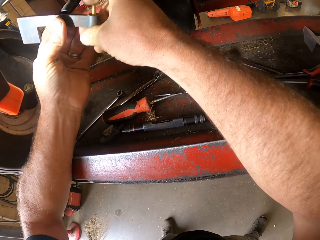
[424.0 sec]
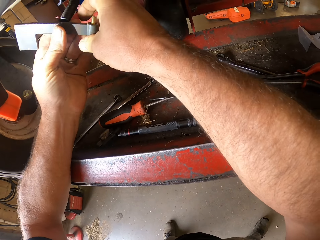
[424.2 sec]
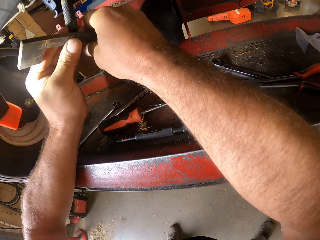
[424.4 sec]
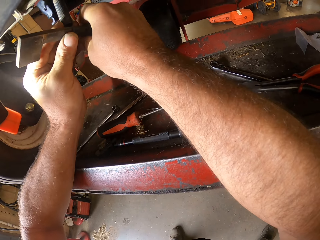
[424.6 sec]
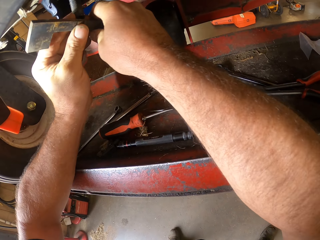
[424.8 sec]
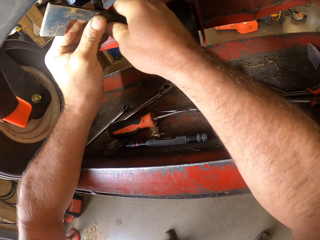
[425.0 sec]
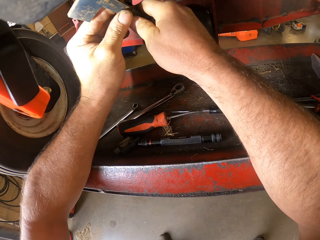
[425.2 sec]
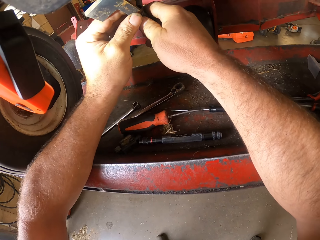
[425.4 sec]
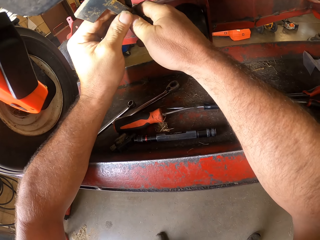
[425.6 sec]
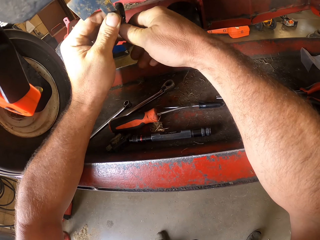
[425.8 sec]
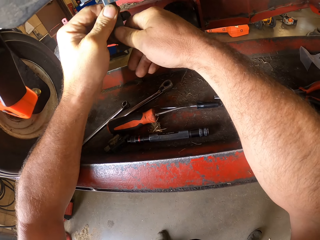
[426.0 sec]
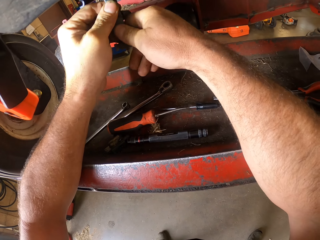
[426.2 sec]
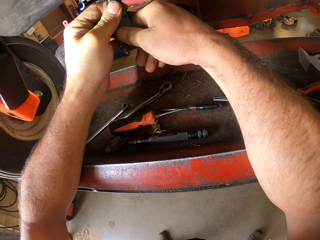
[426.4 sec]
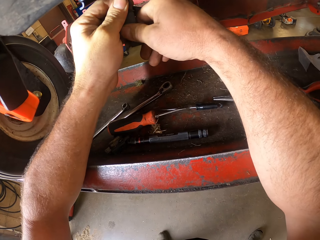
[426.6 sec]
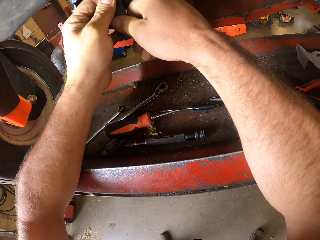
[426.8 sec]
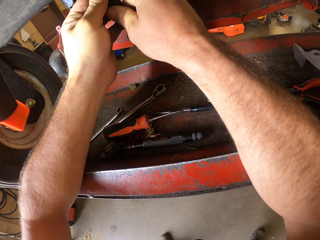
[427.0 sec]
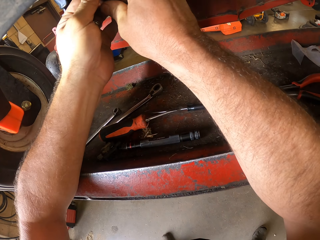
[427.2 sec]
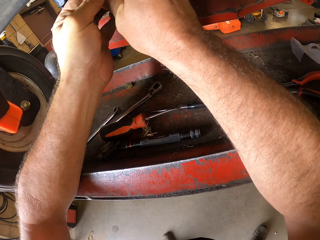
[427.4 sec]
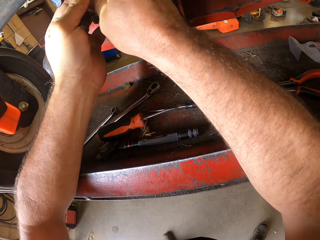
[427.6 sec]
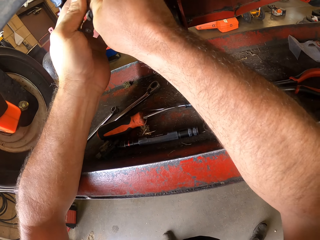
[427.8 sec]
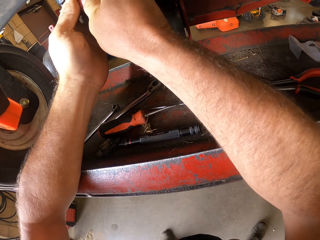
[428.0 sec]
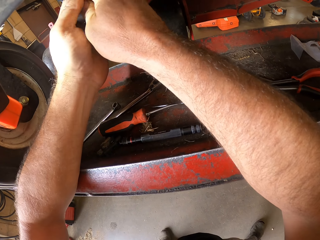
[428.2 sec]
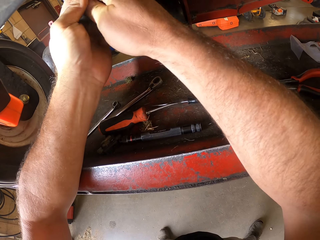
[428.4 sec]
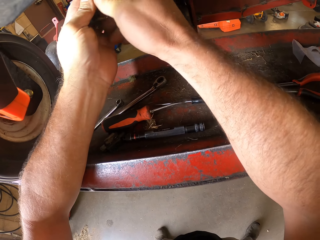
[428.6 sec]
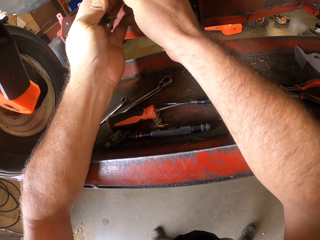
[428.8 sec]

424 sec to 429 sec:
The camera wearer fixes the clamp to the machine.

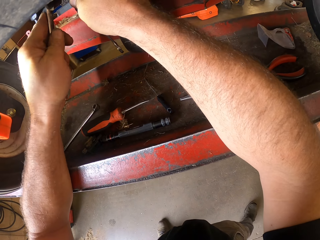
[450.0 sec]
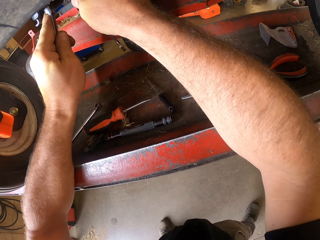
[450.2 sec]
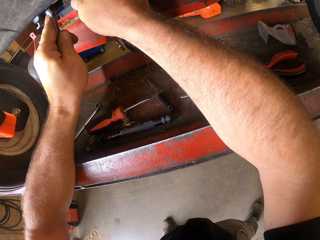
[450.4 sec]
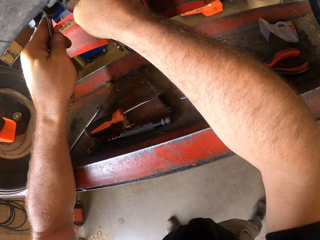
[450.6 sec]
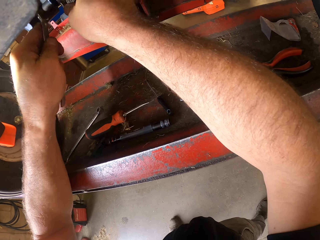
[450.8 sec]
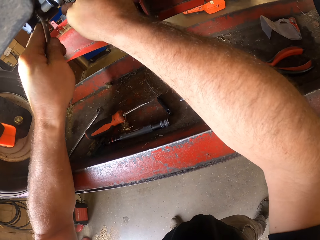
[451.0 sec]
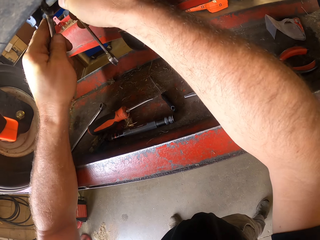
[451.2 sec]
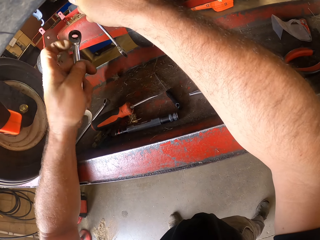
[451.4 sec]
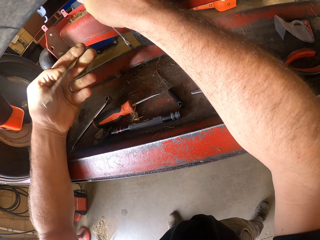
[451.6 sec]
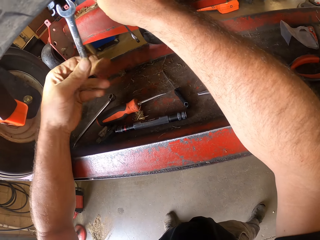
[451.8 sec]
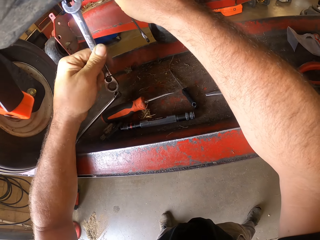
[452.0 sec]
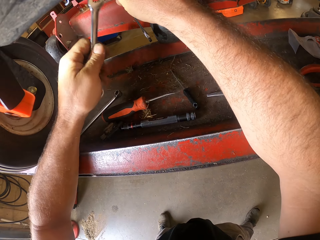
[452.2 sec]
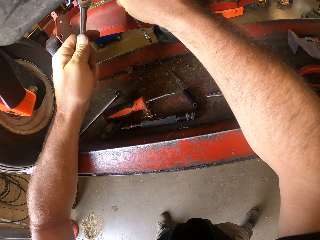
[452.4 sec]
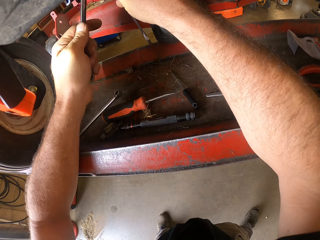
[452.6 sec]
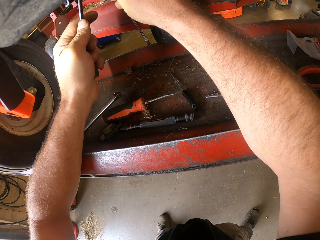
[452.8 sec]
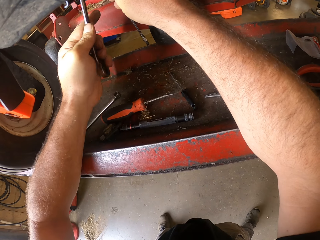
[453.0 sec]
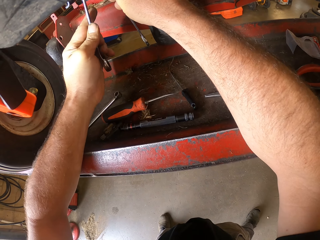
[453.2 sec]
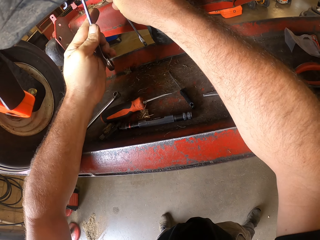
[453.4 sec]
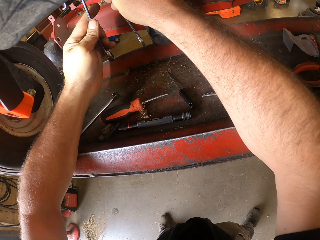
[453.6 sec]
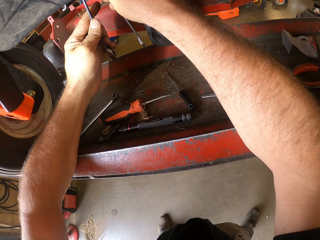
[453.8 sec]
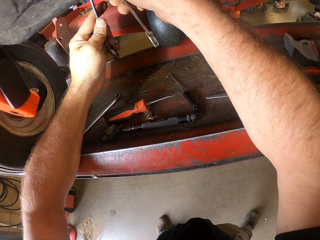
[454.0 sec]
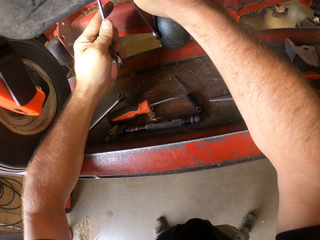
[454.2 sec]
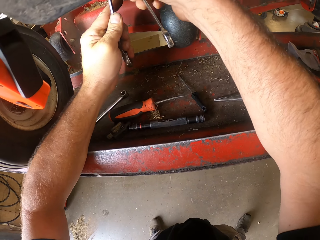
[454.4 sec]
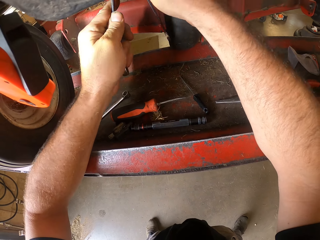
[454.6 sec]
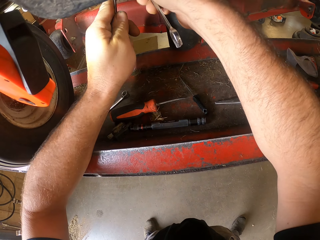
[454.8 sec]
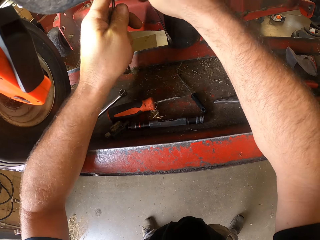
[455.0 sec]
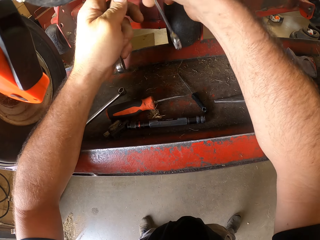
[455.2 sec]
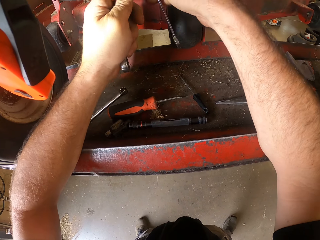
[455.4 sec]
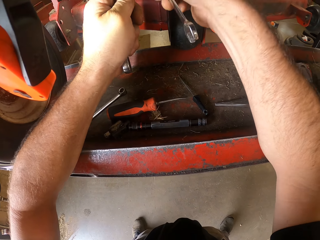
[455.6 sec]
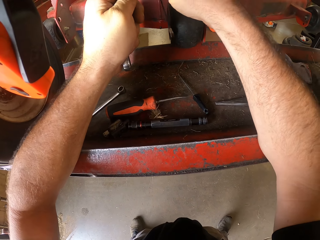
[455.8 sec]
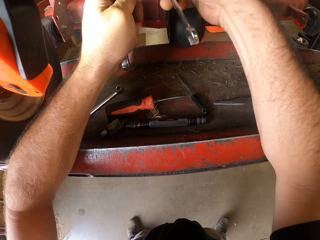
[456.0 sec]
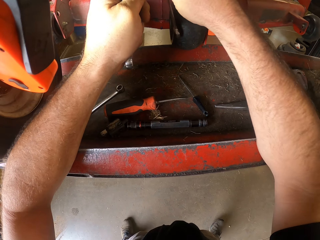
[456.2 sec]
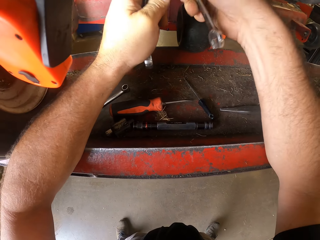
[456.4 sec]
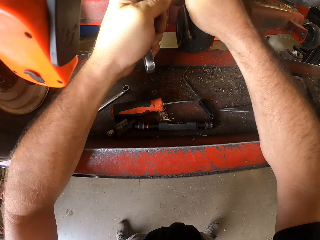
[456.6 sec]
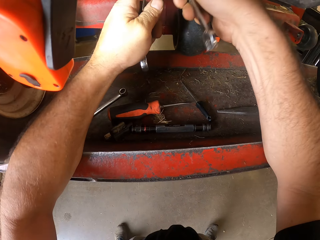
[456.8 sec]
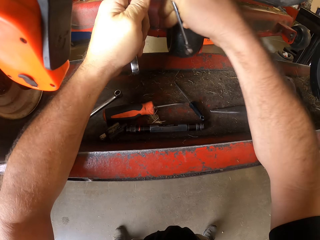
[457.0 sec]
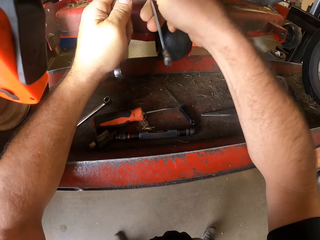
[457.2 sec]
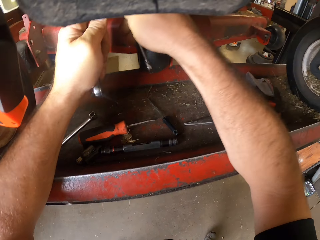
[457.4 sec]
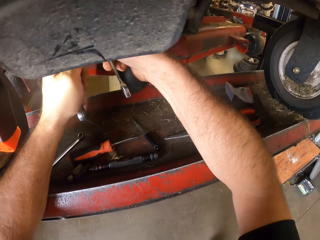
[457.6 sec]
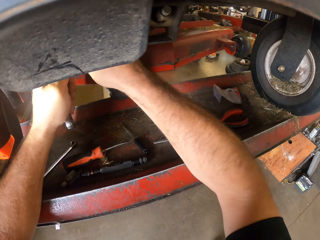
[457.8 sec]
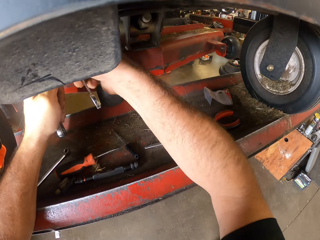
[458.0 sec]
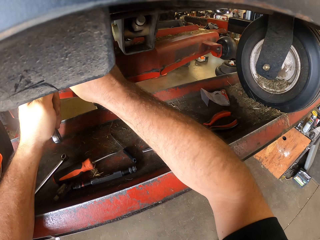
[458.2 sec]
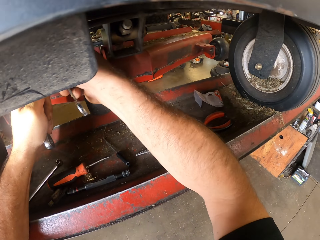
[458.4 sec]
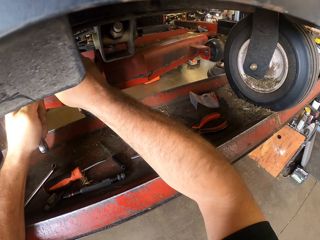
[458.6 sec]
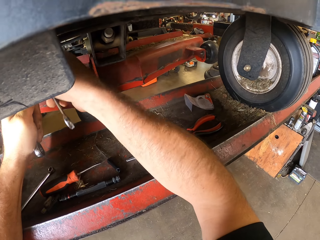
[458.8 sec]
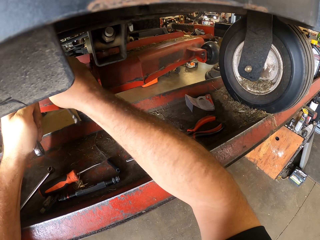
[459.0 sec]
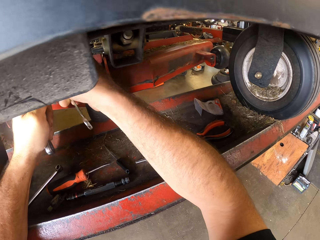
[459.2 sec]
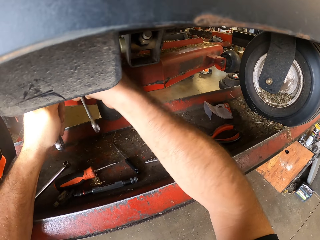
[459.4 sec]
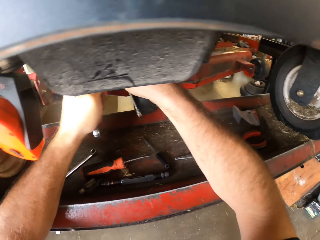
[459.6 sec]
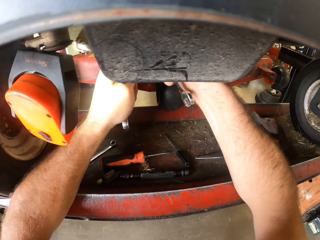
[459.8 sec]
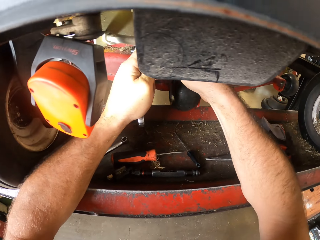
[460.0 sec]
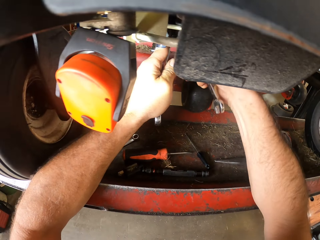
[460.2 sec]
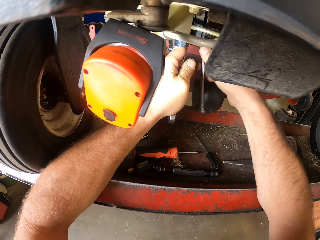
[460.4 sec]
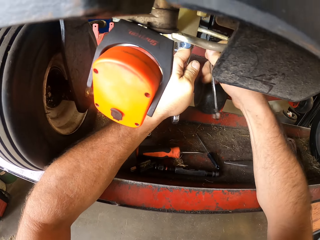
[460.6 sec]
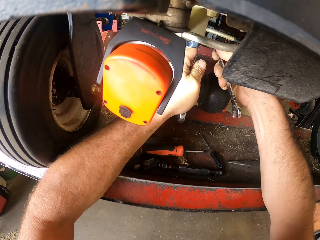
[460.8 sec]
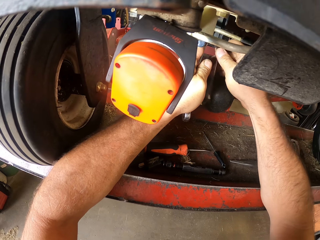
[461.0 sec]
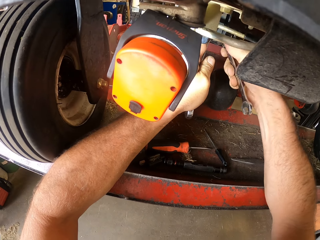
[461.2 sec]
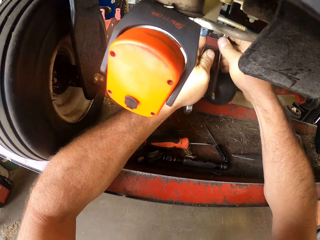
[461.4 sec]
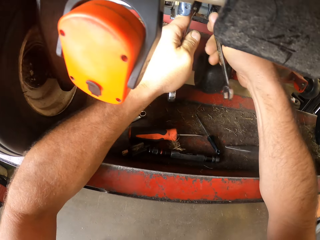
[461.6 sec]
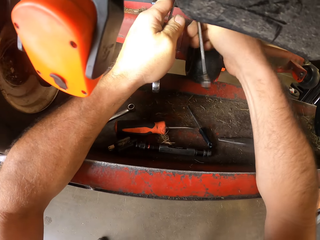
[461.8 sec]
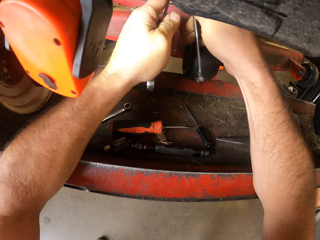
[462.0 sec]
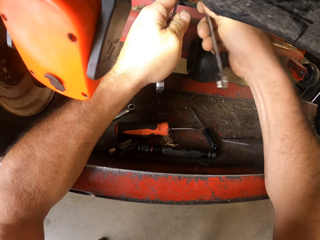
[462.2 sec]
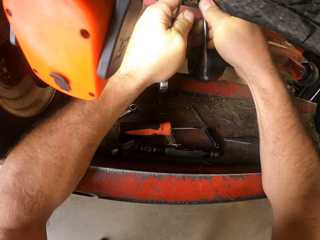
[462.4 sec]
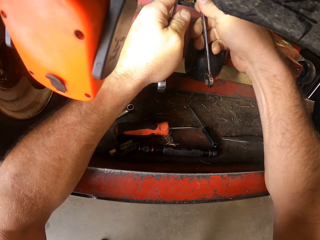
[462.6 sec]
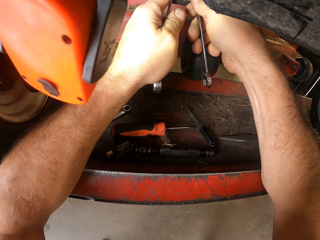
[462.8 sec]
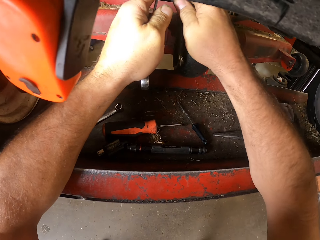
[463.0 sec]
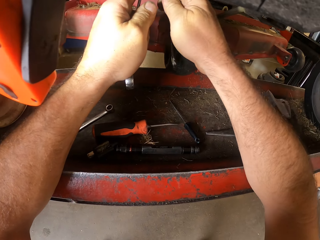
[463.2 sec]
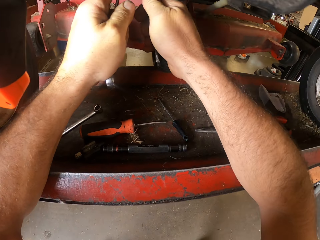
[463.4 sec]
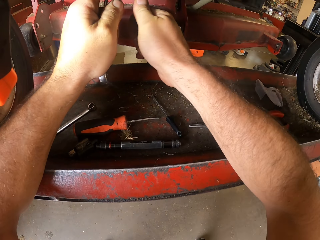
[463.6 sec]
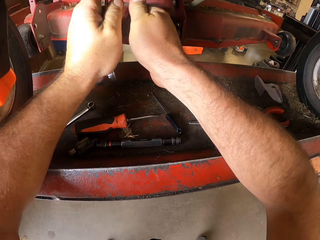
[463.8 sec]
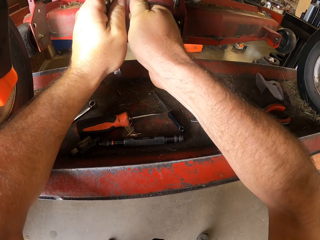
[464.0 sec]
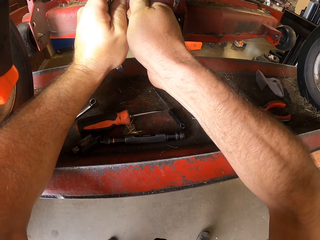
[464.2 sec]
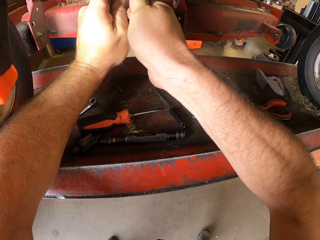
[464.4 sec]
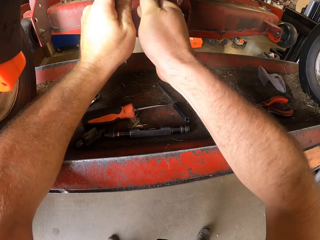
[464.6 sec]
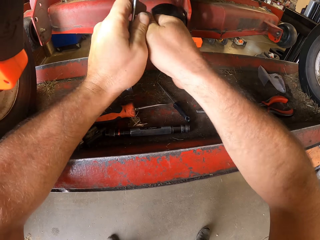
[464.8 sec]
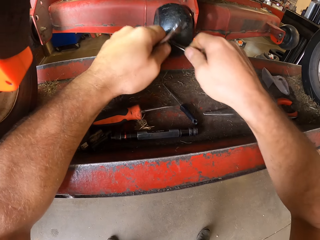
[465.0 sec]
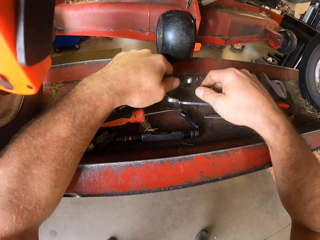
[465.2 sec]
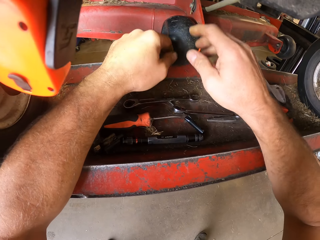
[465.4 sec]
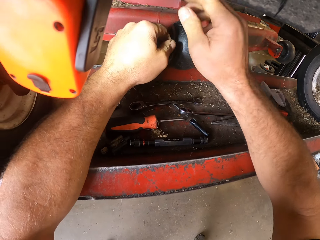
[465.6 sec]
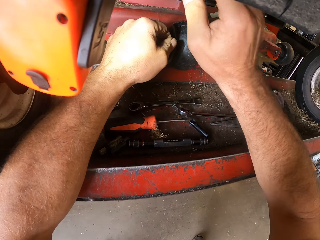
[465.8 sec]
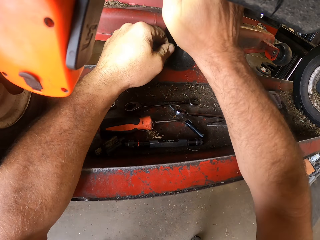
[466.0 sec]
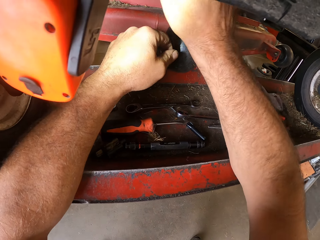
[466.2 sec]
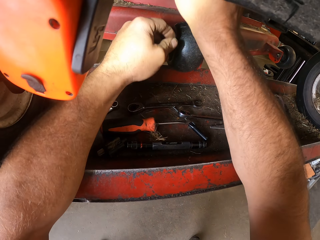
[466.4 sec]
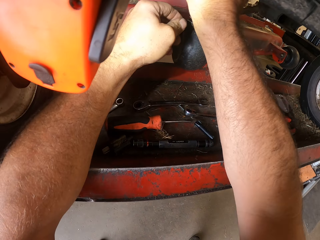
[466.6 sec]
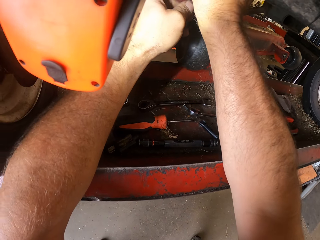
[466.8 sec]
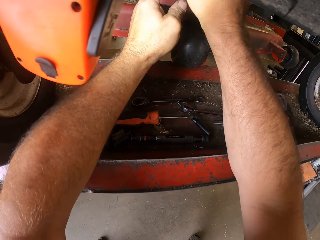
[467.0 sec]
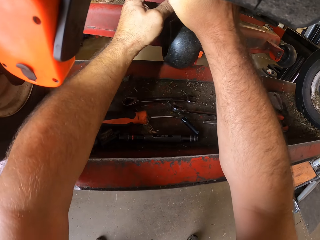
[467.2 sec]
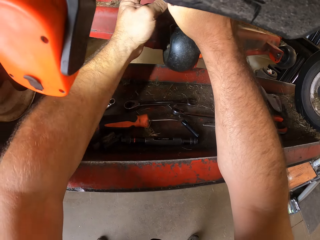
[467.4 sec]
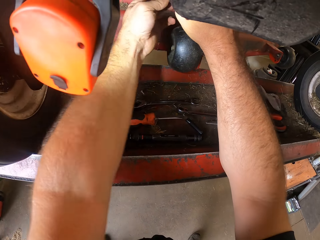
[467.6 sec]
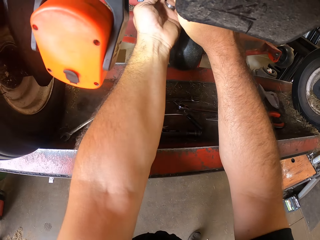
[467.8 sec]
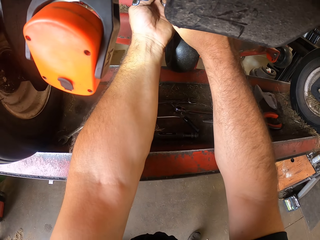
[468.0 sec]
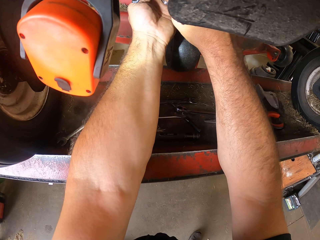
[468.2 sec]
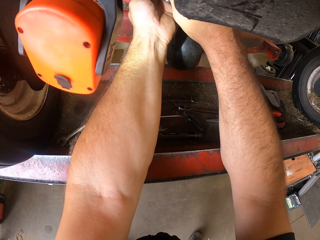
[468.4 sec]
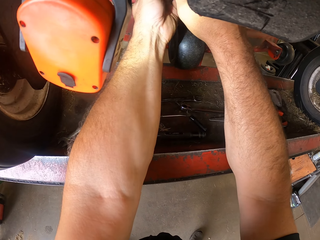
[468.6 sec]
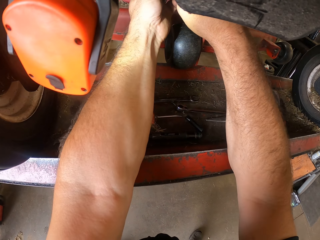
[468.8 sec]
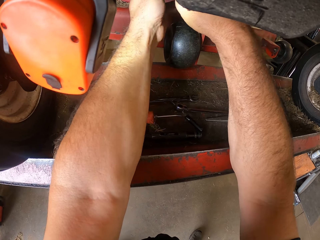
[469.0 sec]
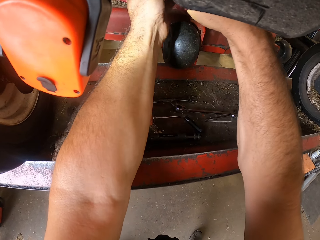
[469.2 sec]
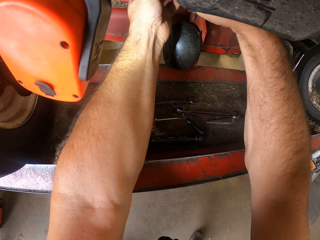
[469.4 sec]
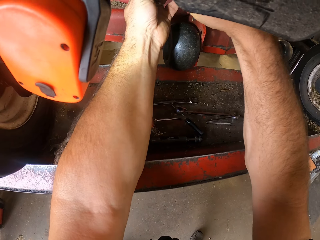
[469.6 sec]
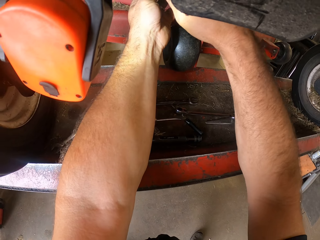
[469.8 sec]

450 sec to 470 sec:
The camera wearer removes a spanner from the lawn mower. He turns the spanner in his left hand upside down. He works on the machine with the spanners in both his hands. He moves the spanners away from the lawn mower and places the spanners in both his hands on the workbench. He moves his hand to the lawn mower. He works on the machine with both his hands. He moves the other hand to the lawn mower.
